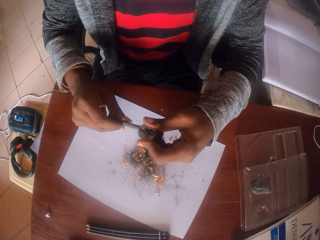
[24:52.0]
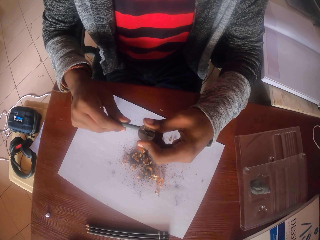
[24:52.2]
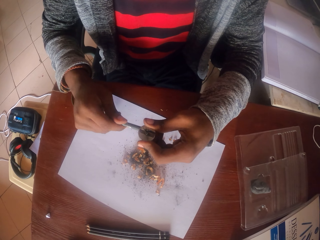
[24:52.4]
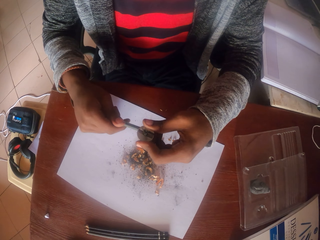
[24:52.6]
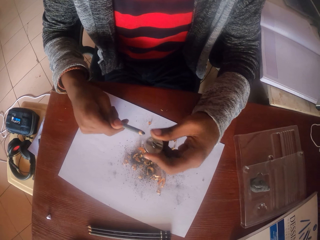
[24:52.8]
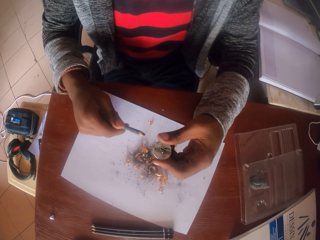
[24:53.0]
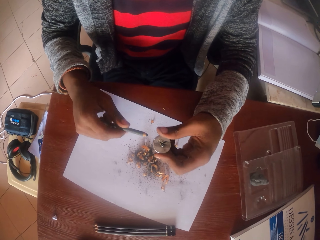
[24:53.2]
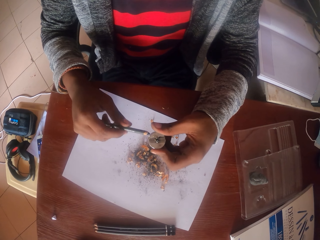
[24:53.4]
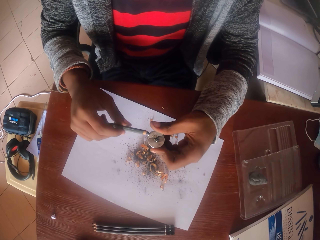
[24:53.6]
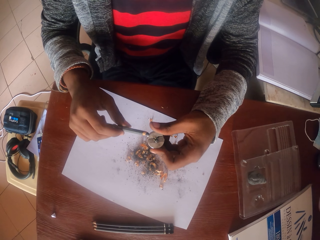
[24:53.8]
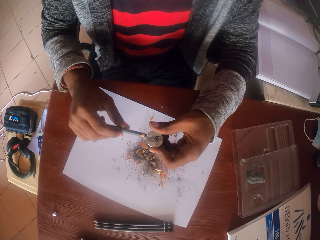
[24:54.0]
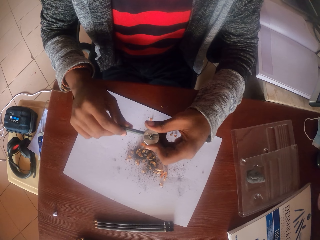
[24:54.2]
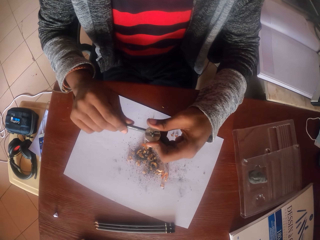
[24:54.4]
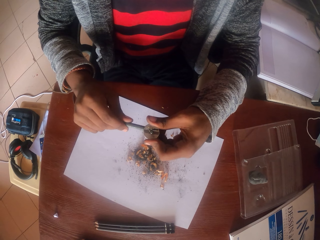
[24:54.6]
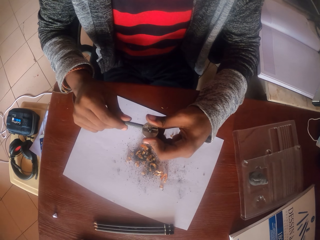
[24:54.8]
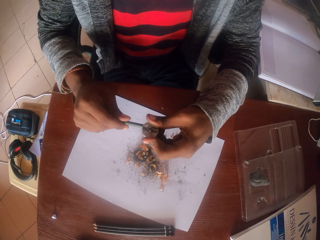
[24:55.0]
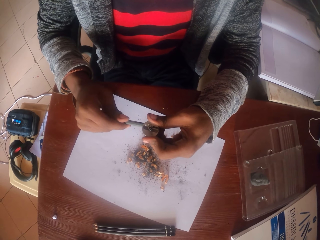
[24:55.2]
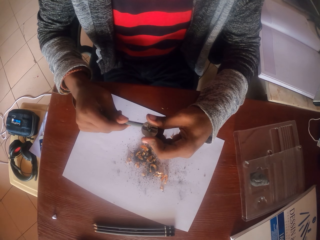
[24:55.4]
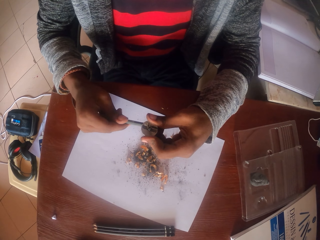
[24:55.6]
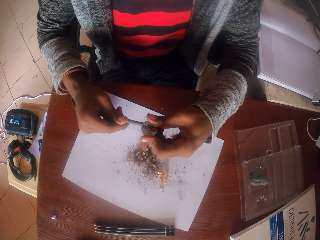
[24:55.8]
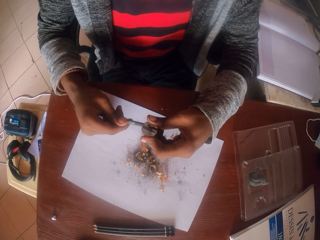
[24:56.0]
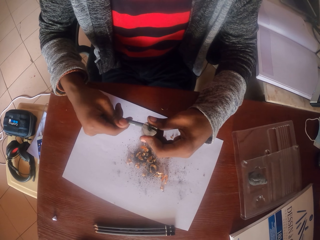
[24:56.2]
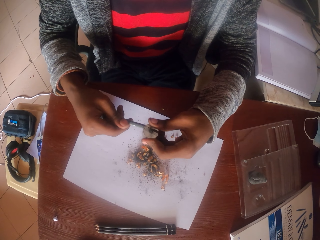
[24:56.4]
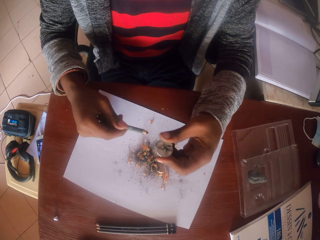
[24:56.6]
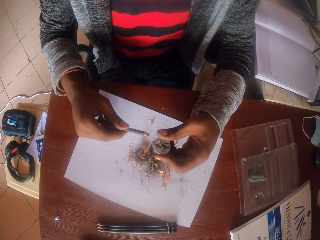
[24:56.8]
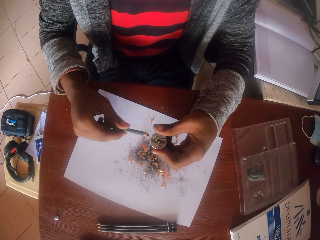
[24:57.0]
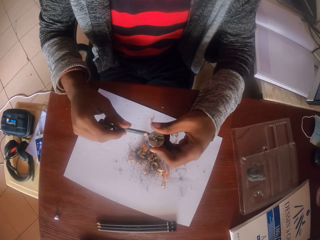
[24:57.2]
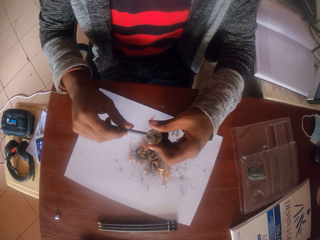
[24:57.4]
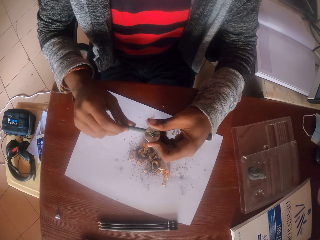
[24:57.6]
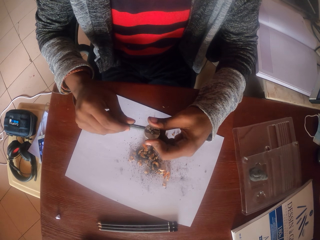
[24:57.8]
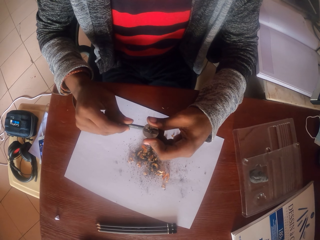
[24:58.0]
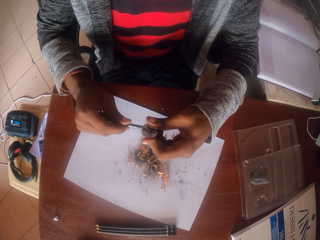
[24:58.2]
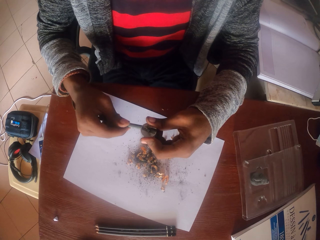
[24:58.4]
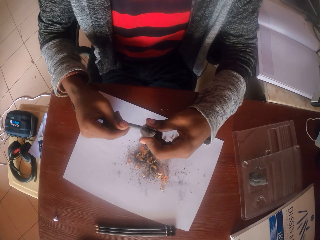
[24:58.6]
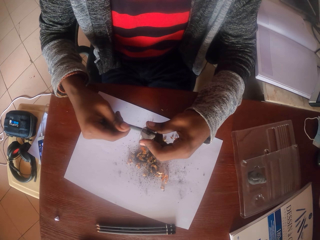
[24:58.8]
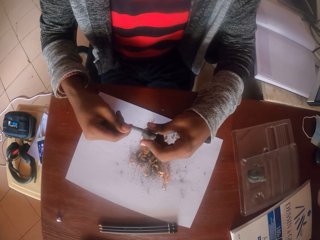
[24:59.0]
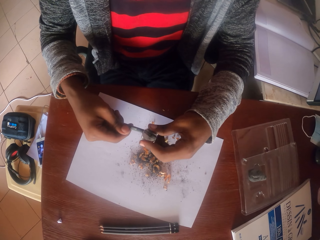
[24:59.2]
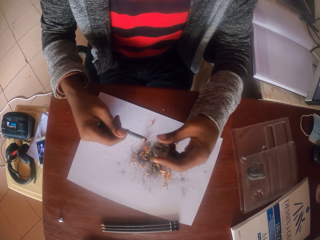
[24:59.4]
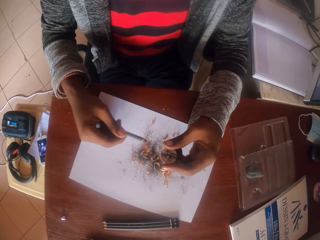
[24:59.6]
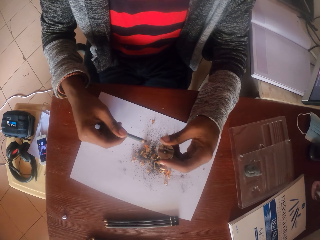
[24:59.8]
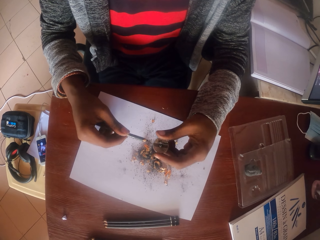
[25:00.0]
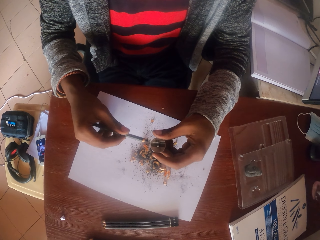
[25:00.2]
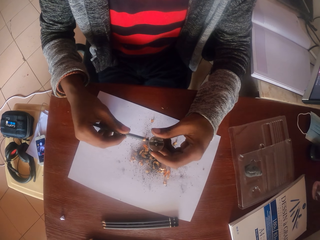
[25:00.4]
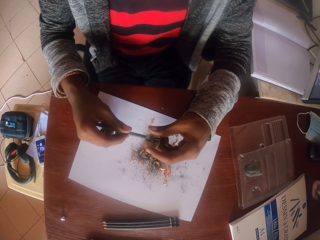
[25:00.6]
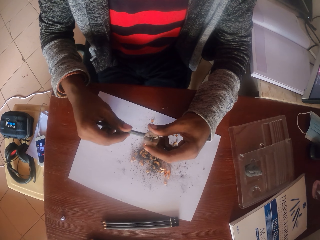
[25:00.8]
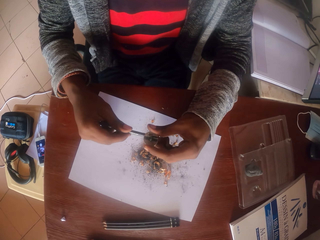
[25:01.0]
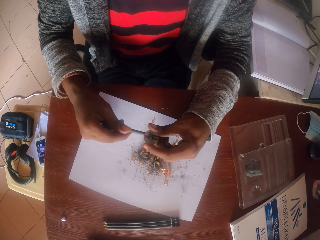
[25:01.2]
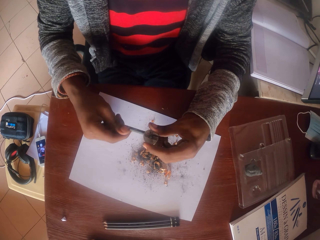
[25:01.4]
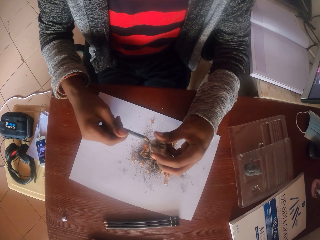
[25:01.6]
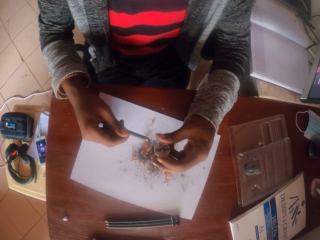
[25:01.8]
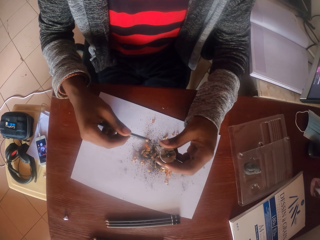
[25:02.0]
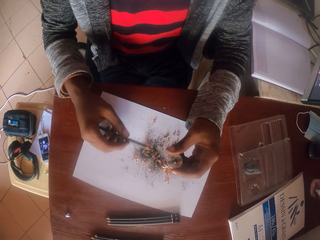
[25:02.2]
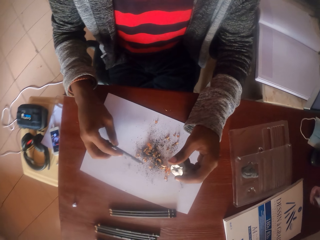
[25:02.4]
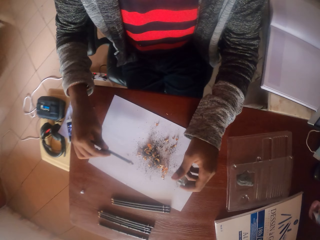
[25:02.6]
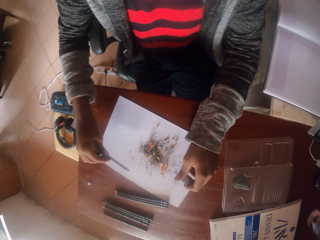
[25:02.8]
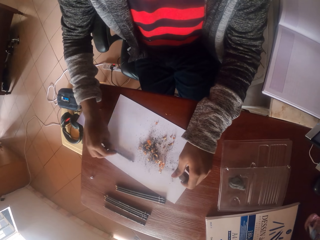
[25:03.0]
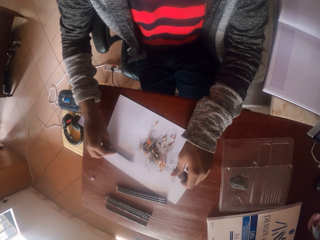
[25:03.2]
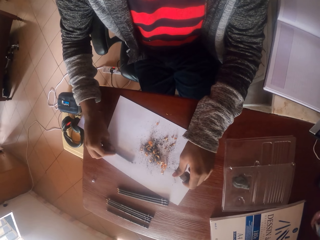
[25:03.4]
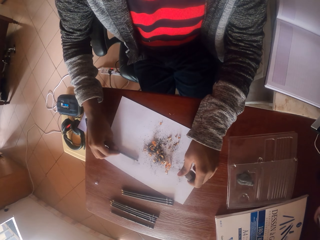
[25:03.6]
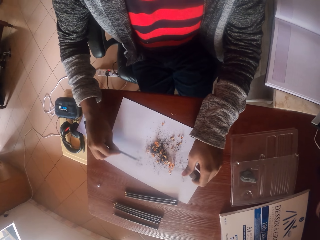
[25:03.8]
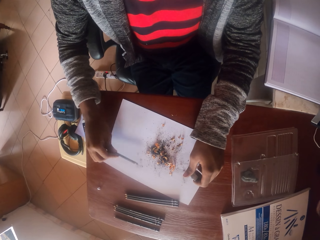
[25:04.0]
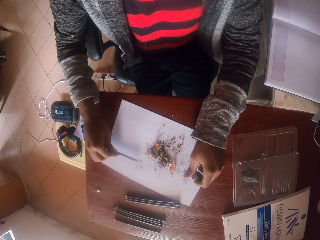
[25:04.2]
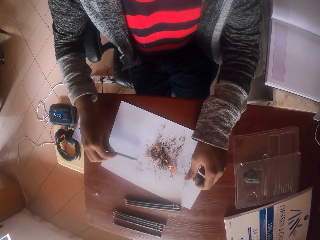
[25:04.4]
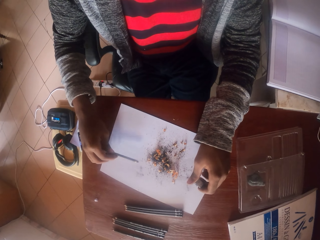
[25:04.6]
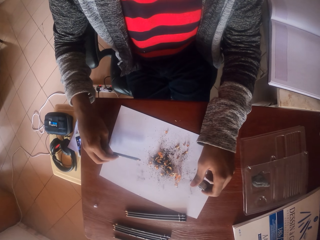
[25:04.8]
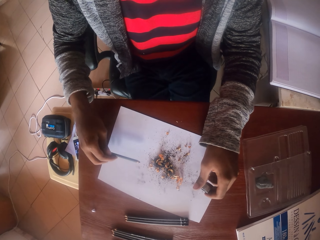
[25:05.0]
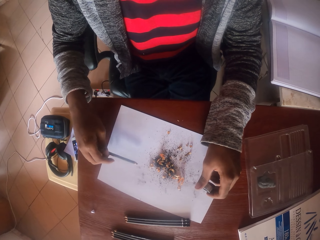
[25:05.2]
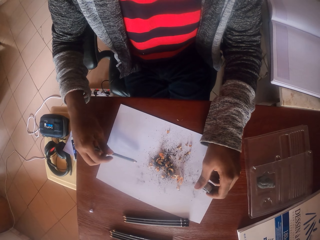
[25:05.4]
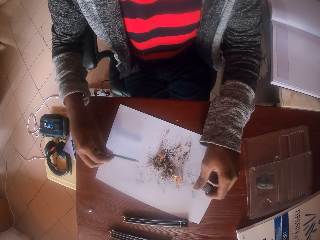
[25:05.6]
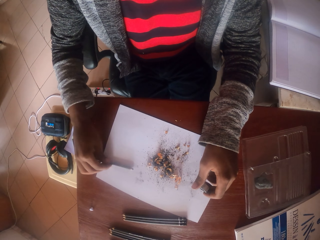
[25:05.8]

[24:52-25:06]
The camera wearer removes the pencil from the sharpener. They sharpen the pencil. They remove the pencil from the sharpener. They sharpen the pencil. They put the sharpener and the pencil on the table. They tap the pencil on the paper.

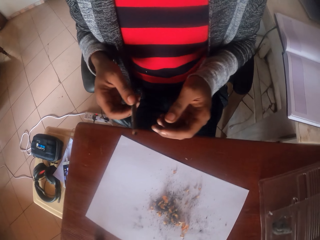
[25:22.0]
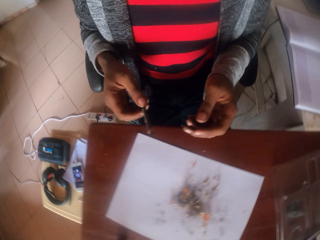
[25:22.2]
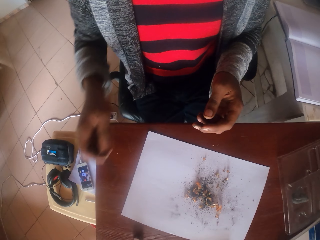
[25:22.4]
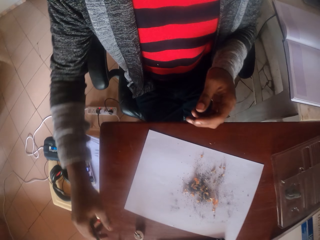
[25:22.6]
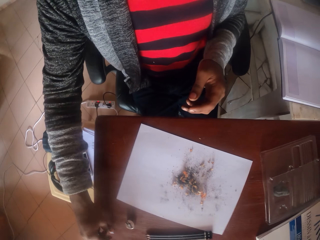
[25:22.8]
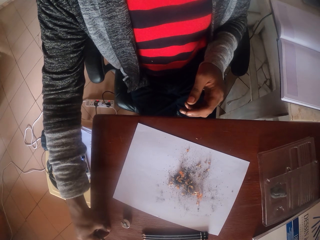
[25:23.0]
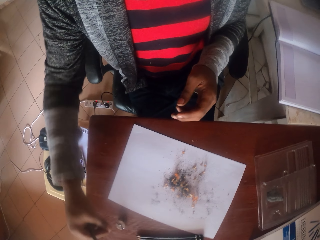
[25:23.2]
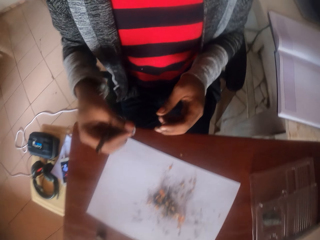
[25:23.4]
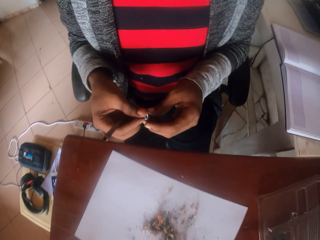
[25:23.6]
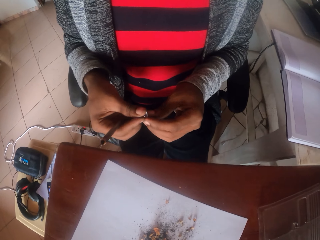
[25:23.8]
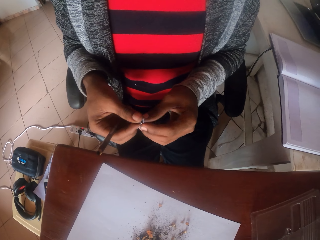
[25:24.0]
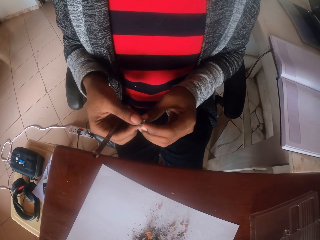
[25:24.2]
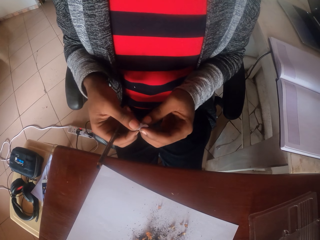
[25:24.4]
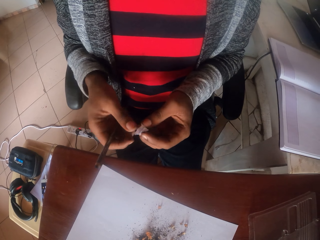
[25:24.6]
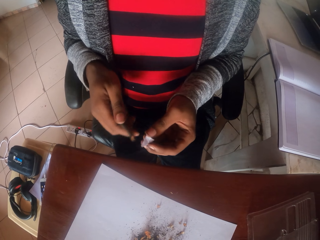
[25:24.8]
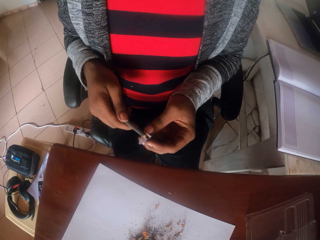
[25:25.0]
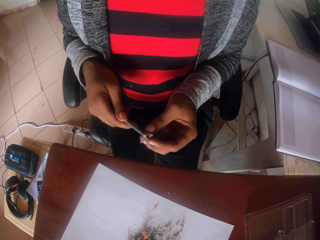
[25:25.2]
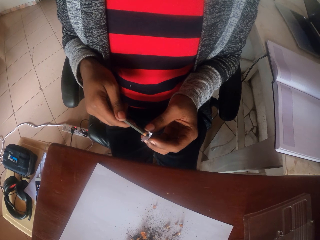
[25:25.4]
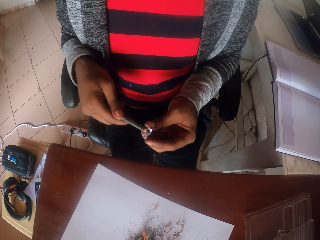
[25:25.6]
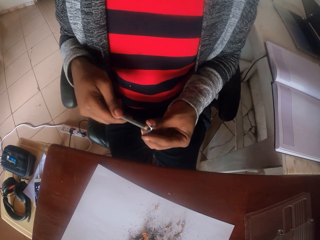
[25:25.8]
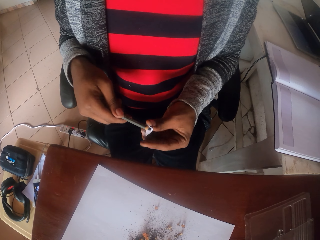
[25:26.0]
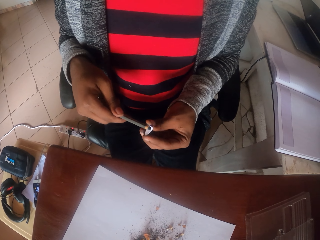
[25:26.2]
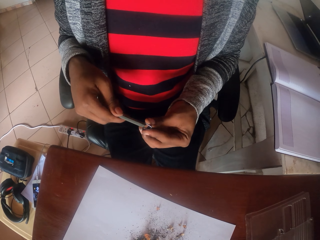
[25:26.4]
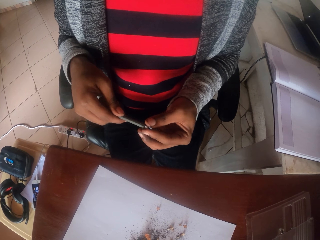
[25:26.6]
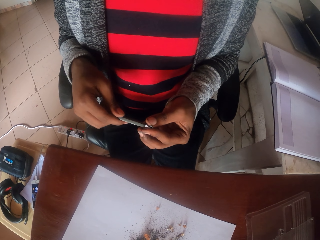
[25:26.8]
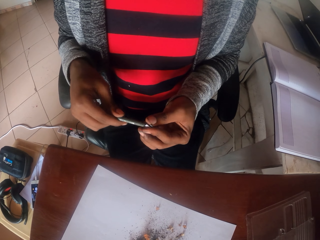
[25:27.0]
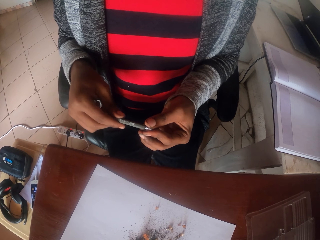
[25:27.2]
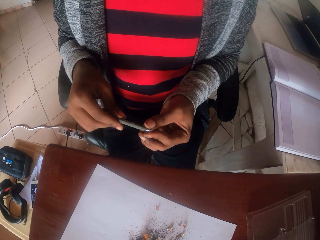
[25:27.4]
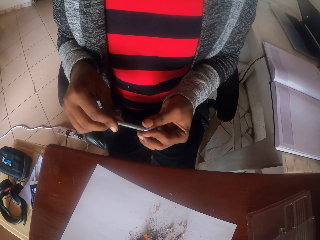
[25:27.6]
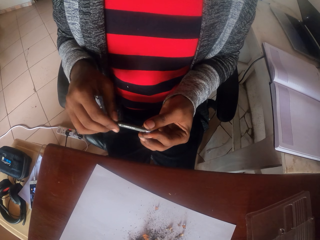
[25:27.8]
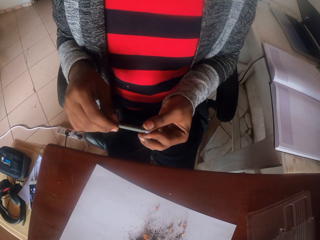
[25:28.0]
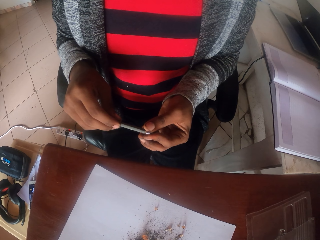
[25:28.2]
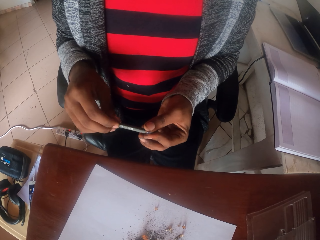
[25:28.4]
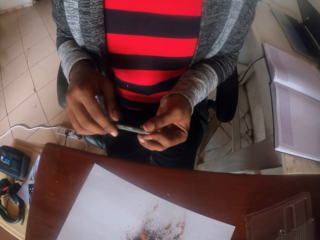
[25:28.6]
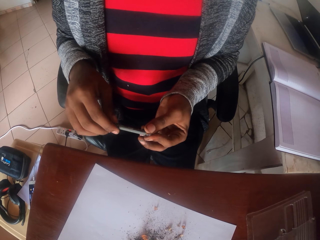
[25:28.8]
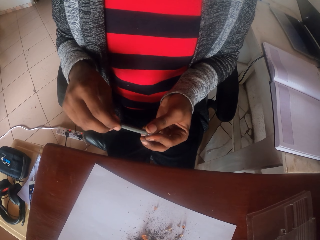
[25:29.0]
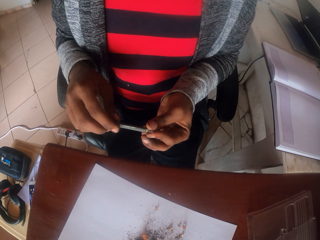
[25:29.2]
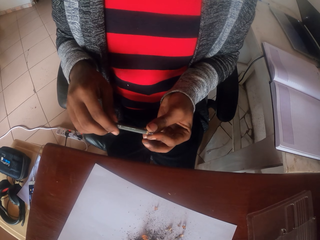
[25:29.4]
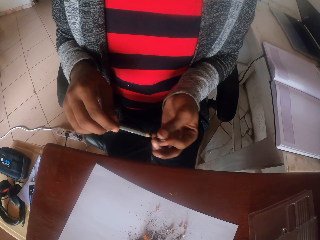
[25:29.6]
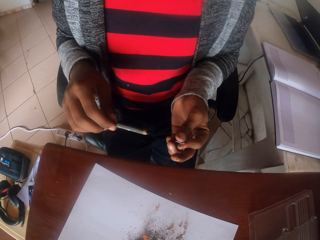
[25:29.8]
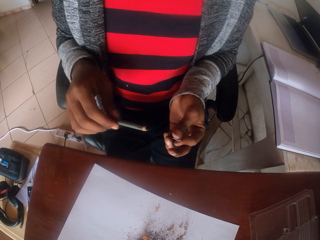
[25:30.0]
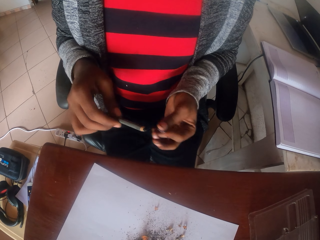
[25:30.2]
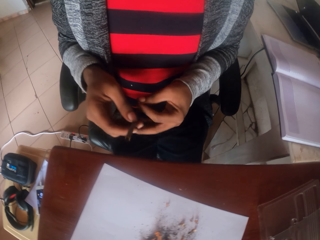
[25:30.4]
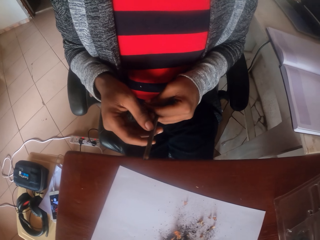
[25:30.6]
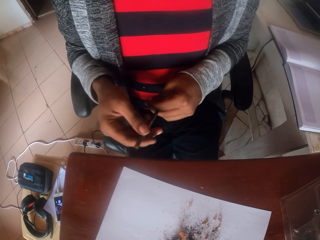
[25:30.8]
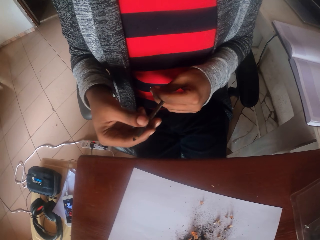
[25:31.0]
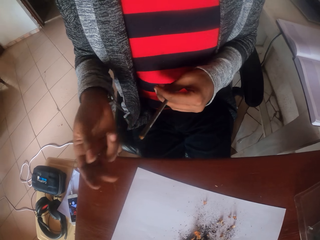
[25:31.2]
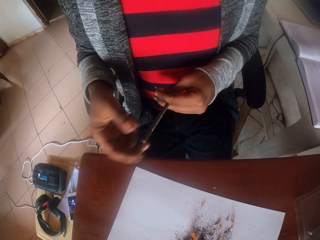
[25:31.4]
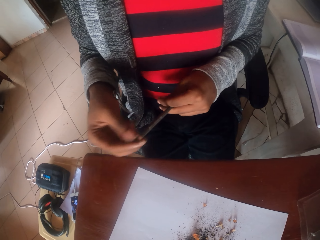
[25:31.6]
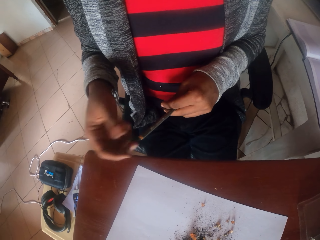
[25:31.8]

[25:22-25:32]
The camera wearer puts the pencil on the table. They pick up a piece of paper. They hold the pencil. They rub the pencil peak on the paper. They wrap the pencil. They hold the pencil.
